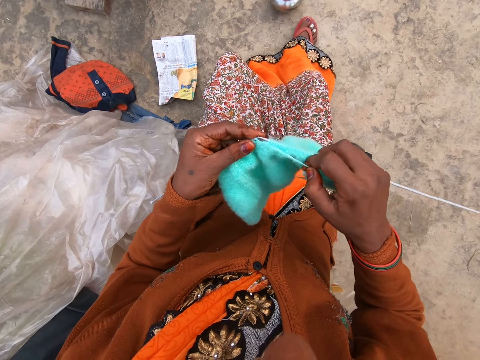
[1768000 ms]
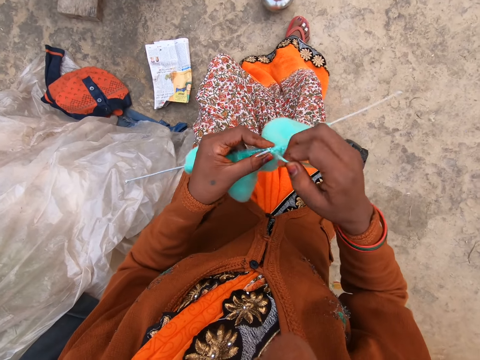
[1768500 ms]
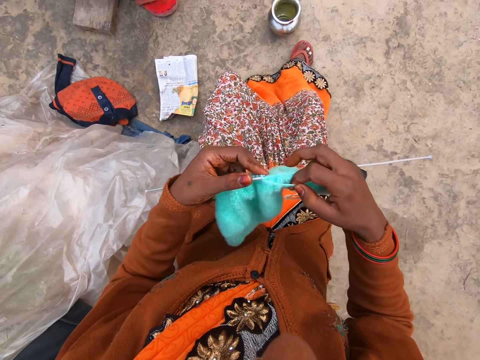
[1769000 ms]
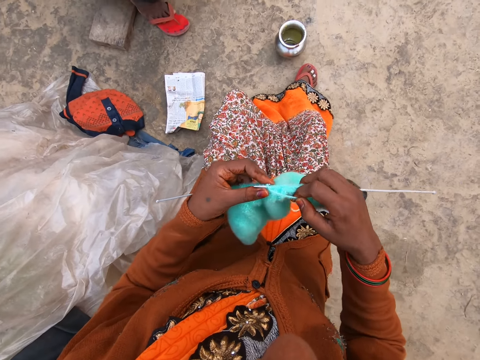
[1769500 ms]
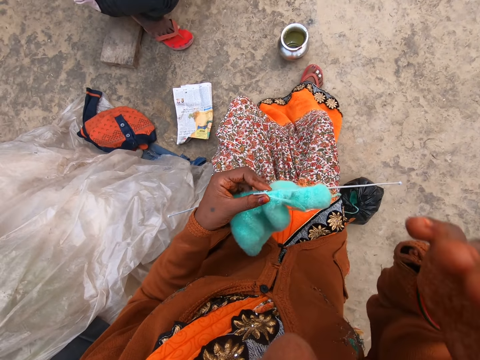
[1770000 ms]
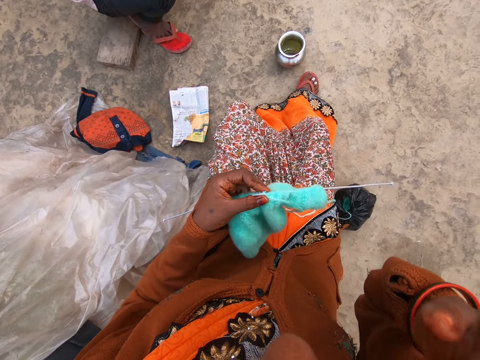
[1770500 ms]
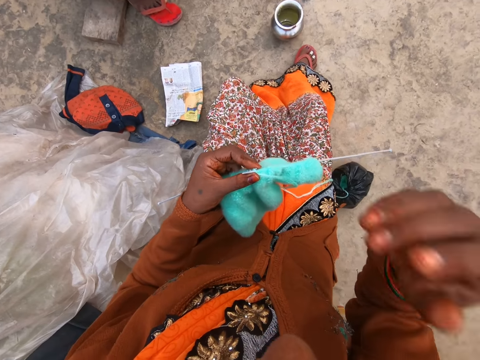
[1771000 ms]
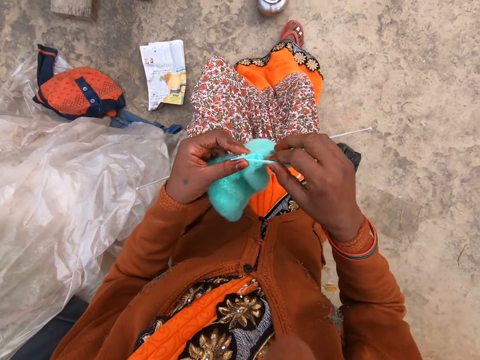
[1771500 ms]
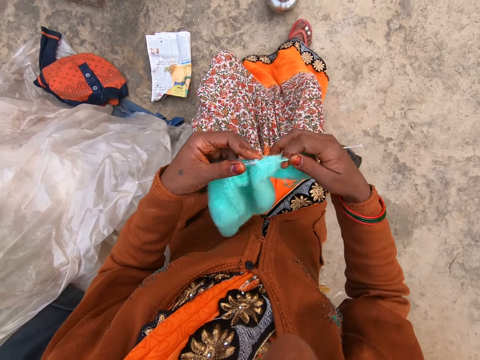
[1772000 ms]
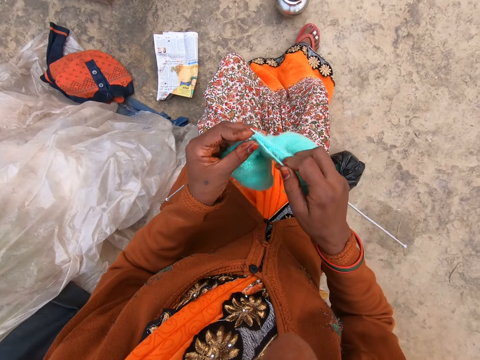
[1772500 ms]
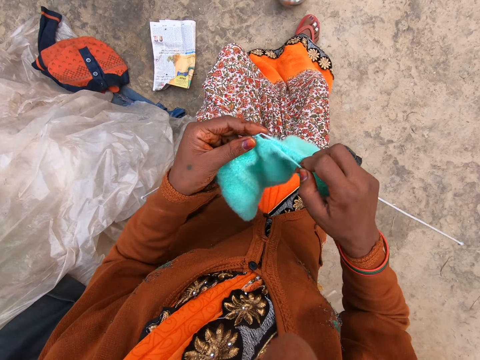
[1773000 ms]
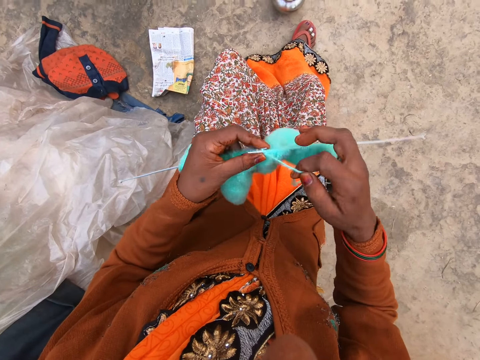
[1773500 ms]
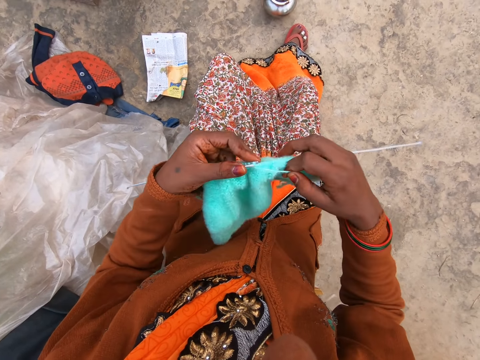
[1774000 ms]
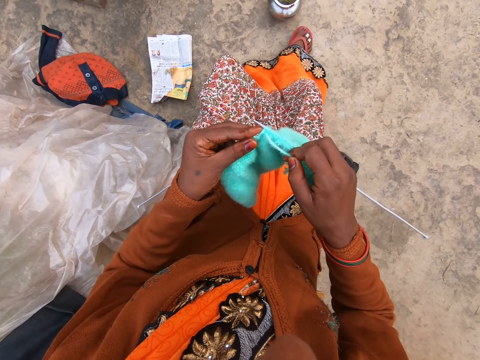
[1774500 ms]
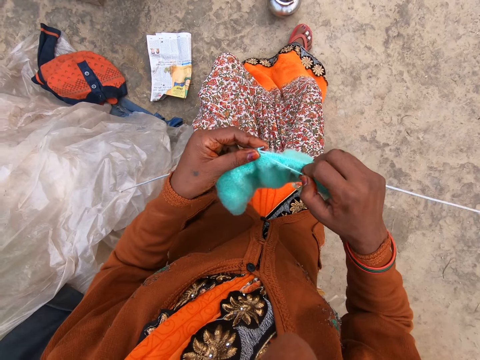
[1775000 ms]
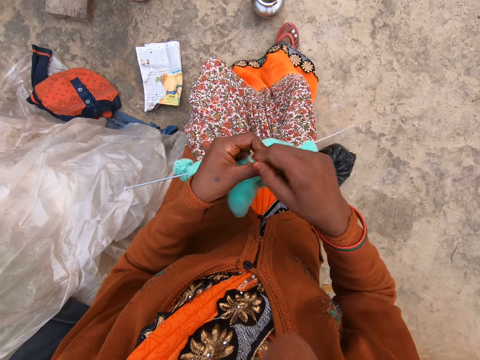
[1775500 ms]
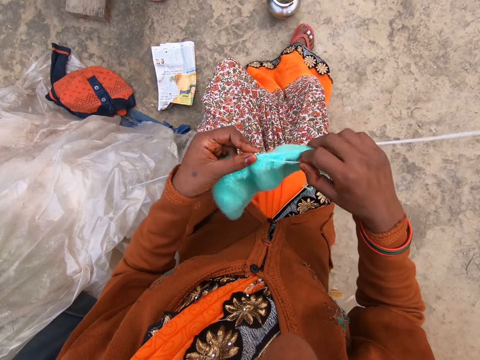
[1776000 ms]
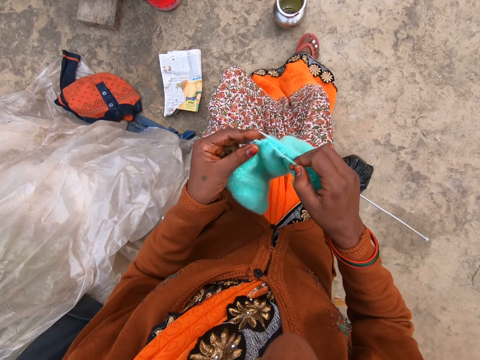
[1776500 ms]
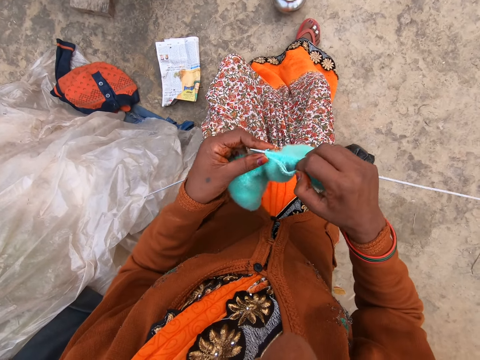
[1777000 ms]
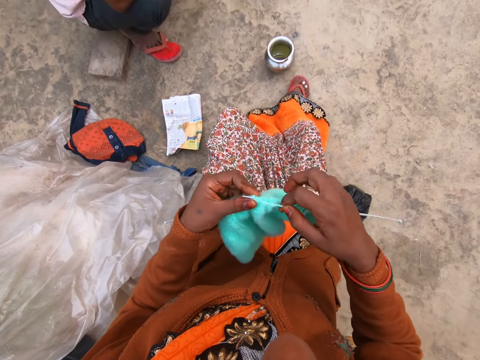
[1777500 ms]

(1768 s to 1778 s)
The camera wearer holds the knitted yarn and knitting pins with her left hand. She touches her eye with her right hand. She knits yarn with two knitting pins in both hands.

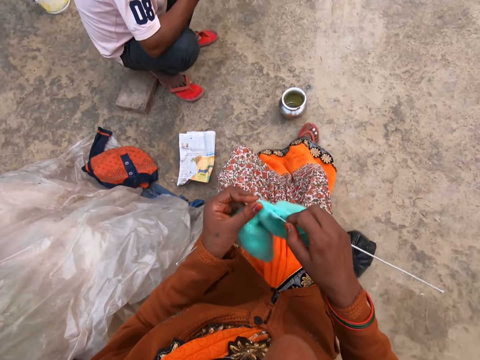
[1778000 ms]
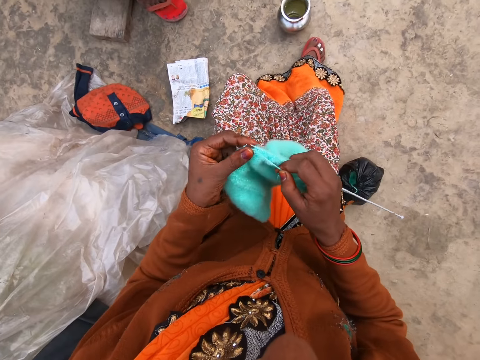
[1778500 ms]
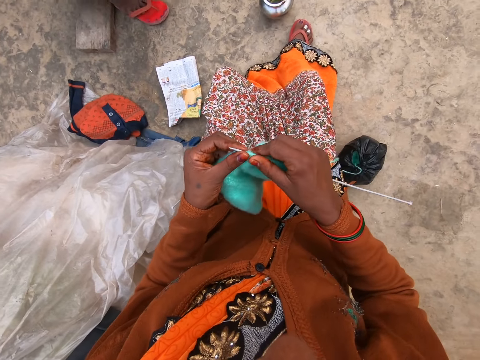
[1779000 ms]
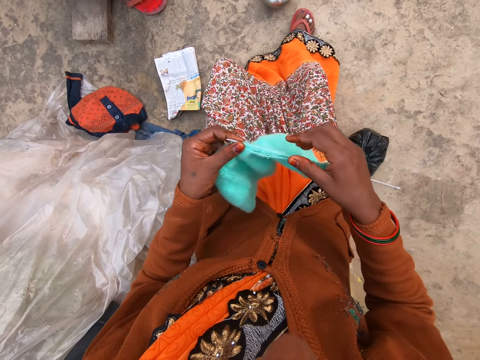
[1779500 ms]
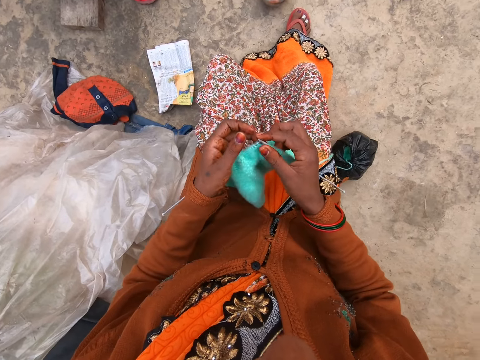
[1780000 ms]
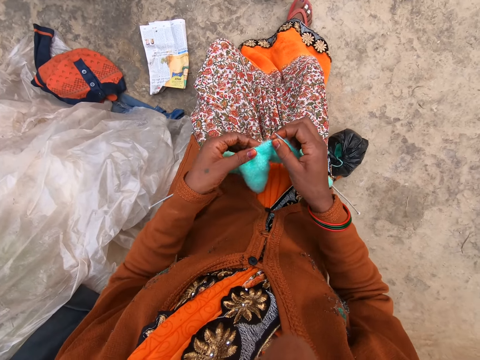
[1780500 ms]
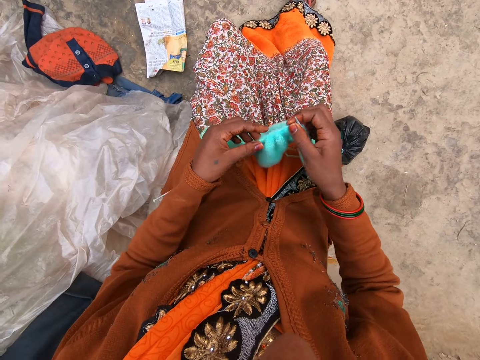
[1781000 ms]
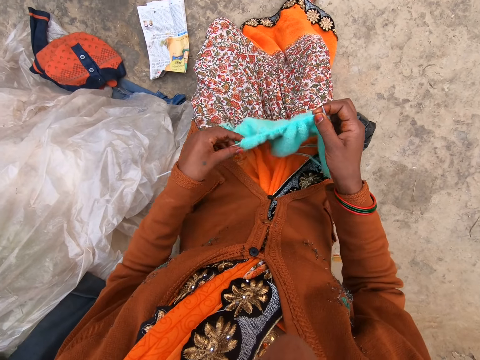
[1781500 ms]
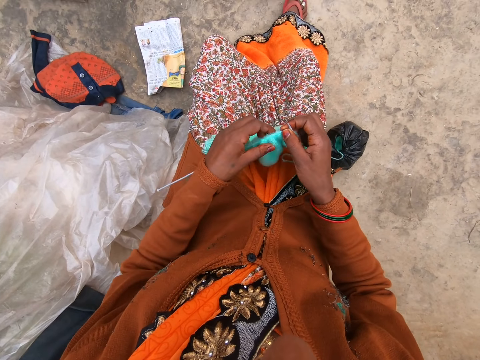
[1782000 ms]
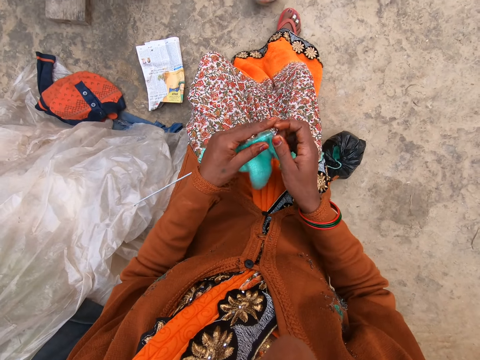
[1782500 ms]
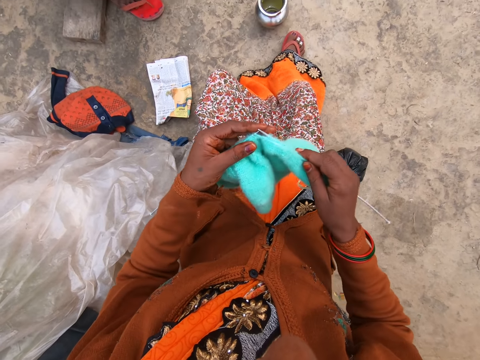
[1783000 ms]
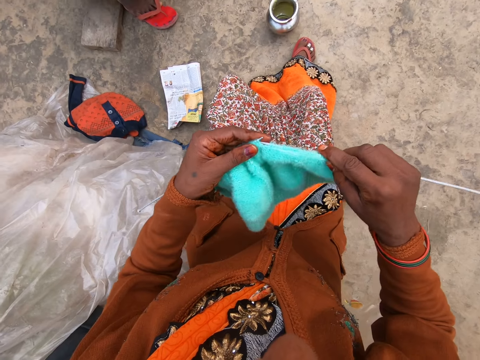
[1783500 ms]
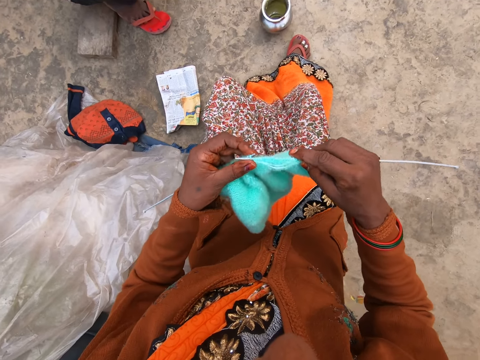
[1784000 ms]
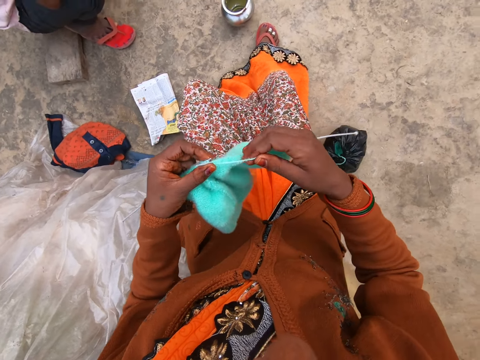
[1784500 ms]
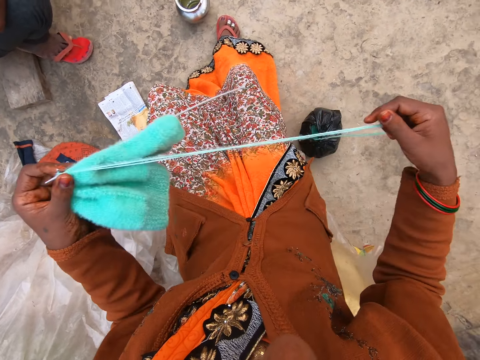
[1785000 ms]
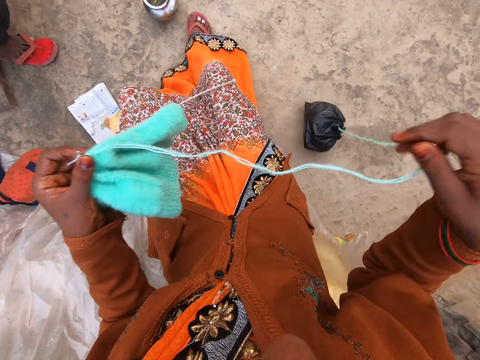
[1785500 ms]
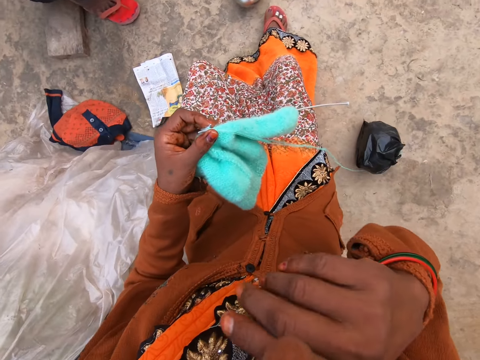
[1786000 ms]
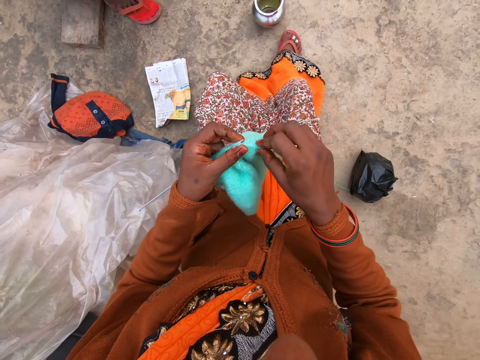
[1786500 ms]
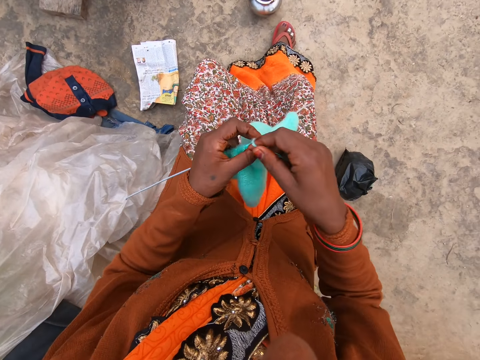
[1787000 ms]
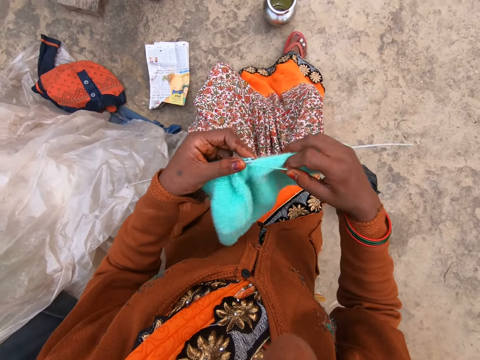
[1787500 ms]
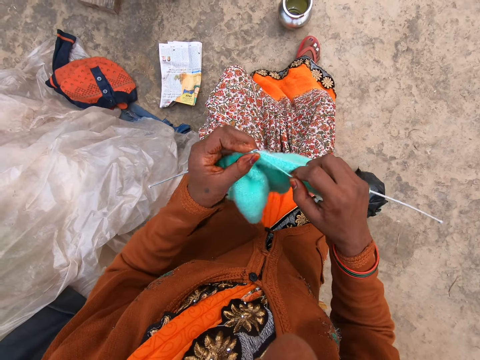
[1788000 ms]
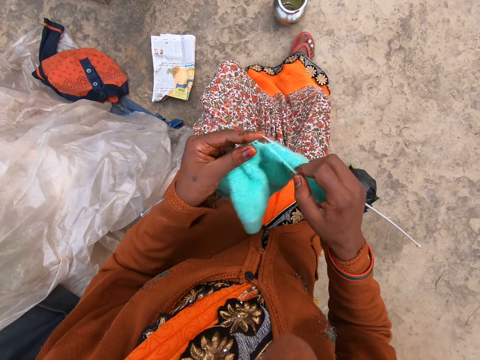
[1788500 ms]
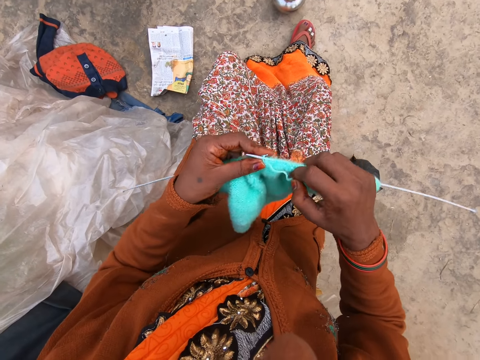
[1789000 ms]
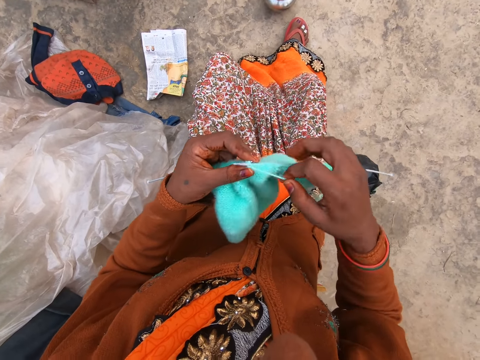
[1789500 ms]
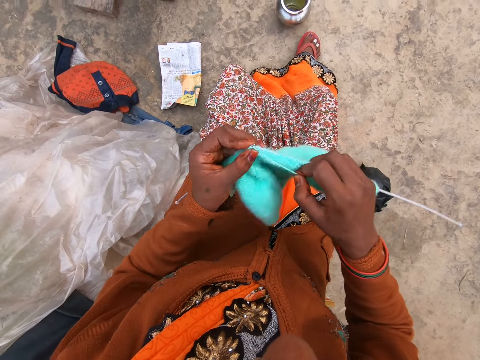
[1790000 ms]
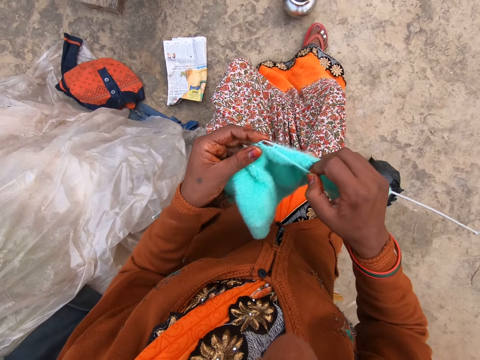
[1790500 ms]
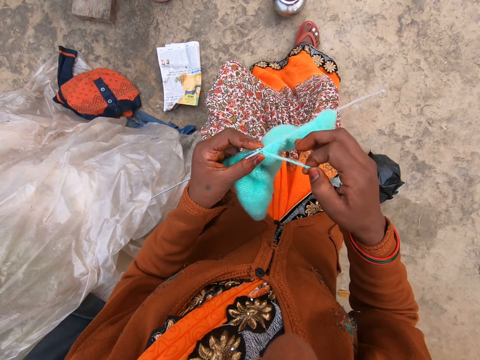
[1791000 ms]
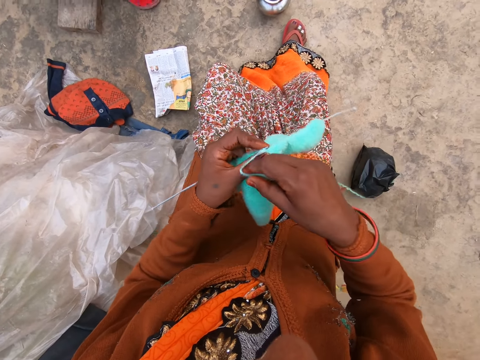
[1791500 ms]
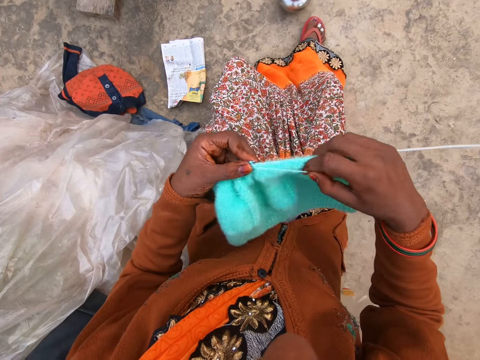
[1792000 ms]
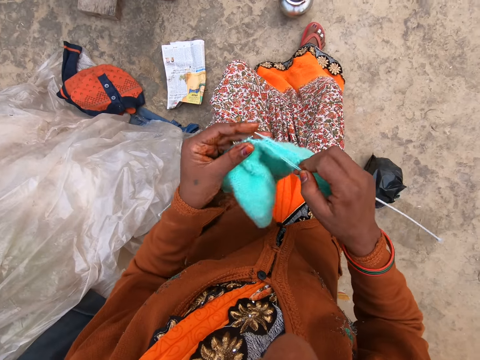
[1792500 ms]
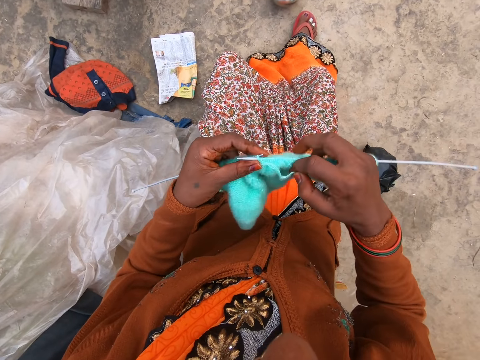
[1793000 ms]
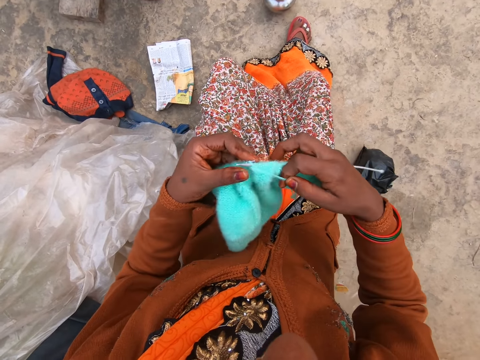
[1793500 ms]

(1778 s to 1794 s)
The camera wearer holds the knitted yarn and knitting pins with her right hand. She adjusts the knitted yarn on the knitting pin with her left hand. She pulls the knitted fabric on the needle. She holds the knitted yarn and knitting pins with her left hand. She pulls the string of yarn with her right hand. She touches her nose with her right hand. She knits yarn with two knitting pins in both hands.
